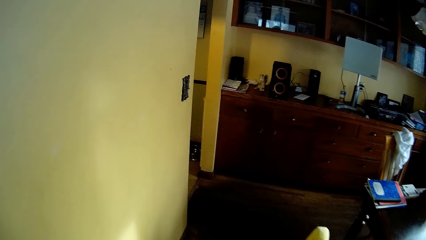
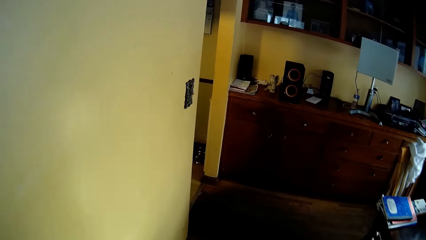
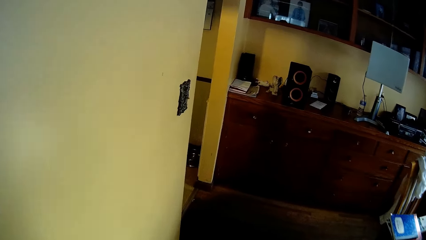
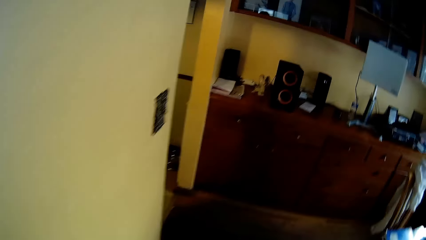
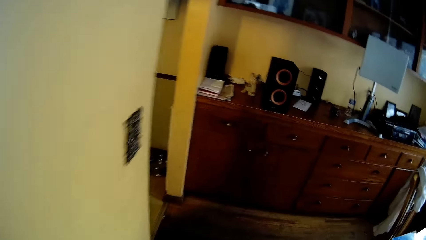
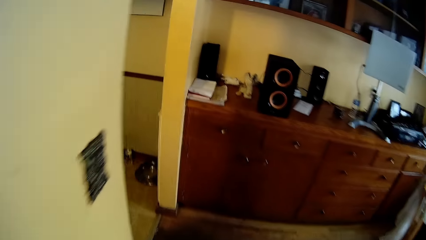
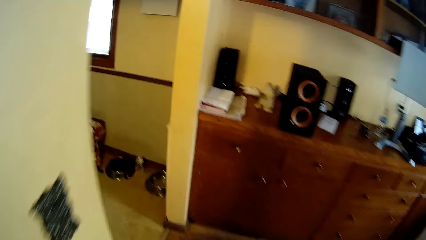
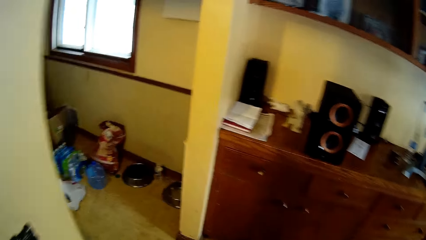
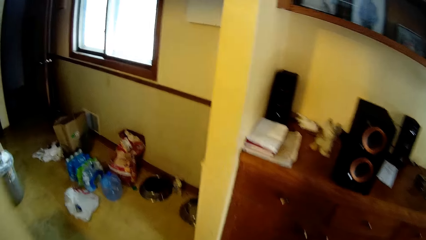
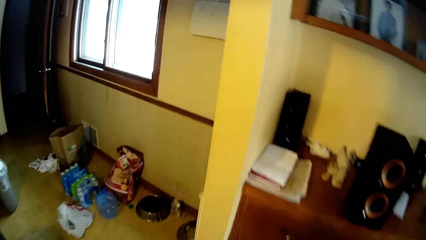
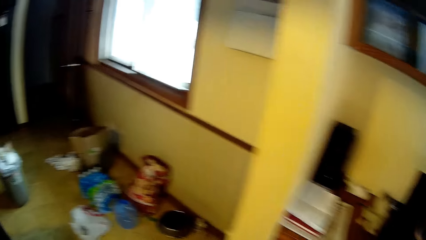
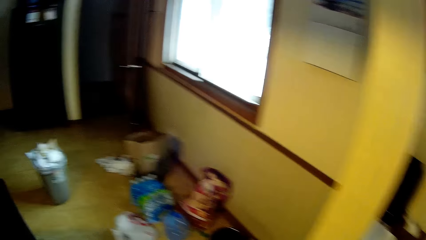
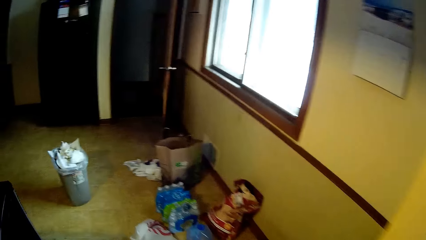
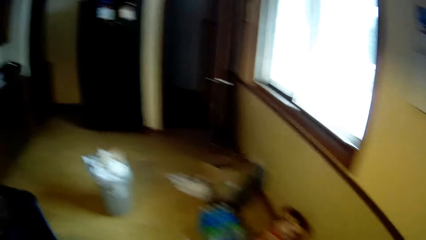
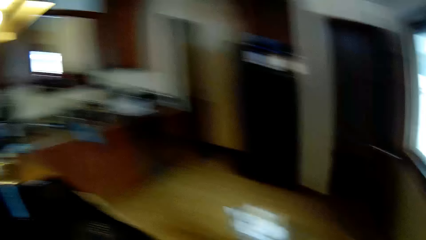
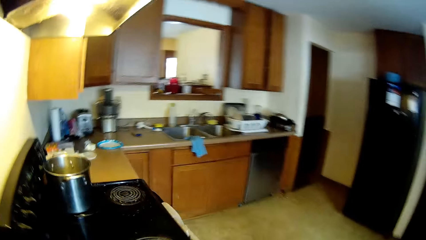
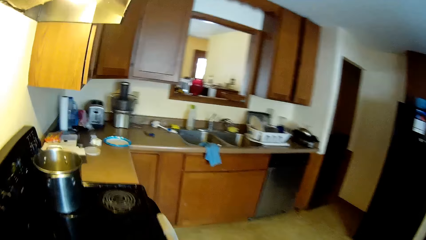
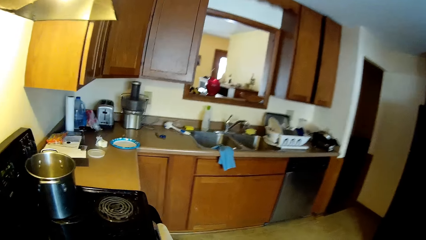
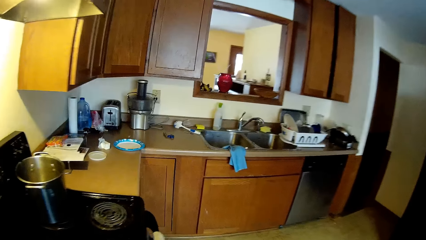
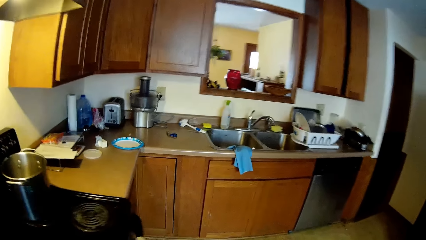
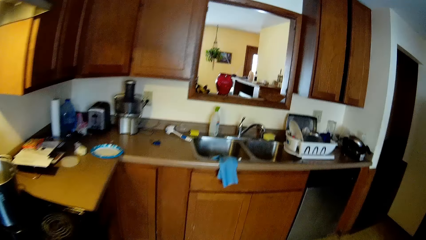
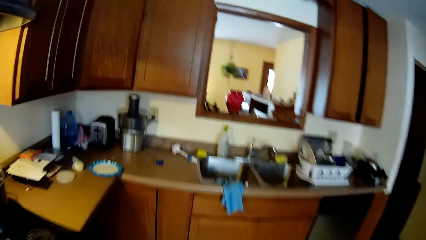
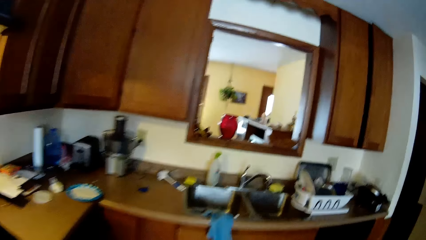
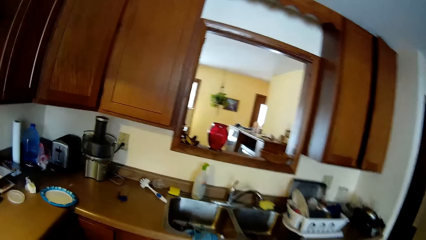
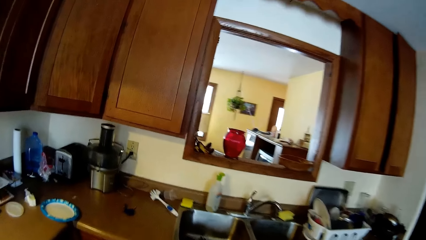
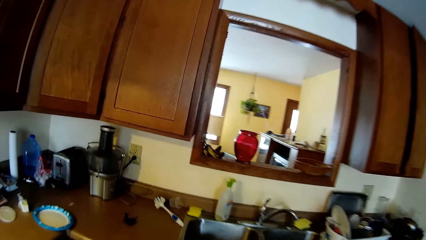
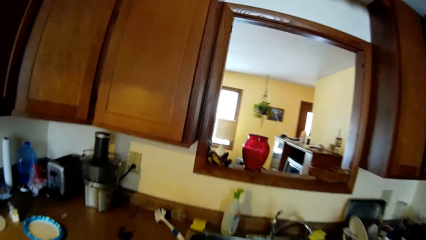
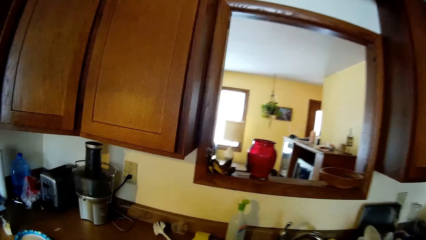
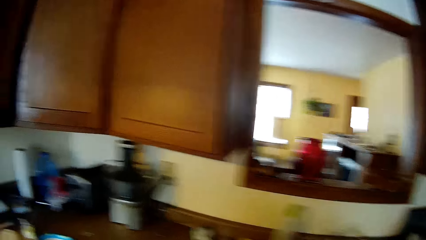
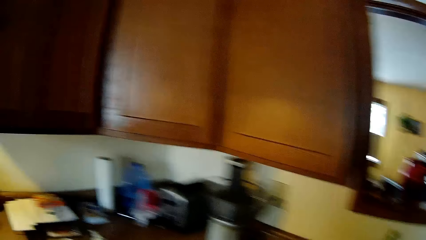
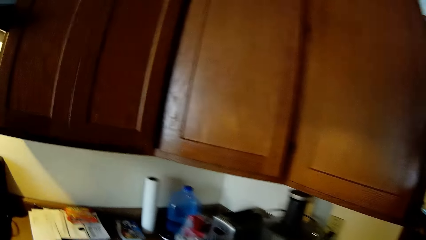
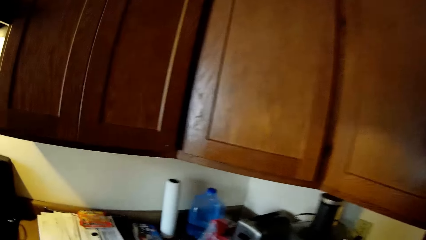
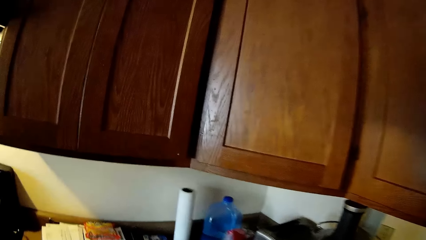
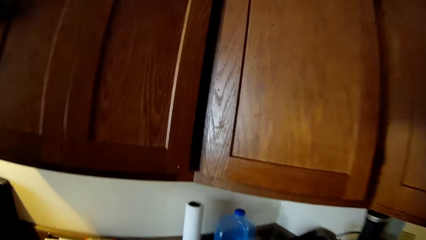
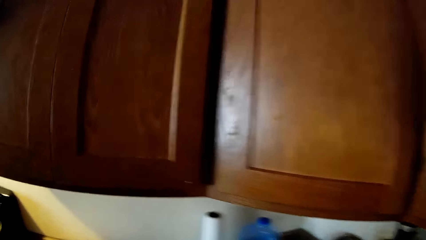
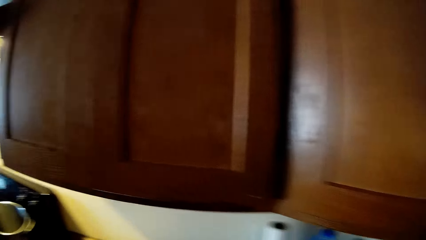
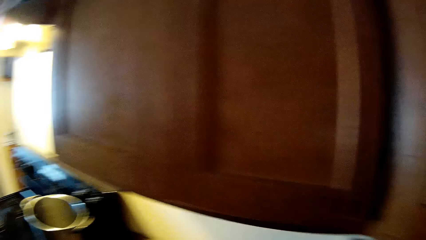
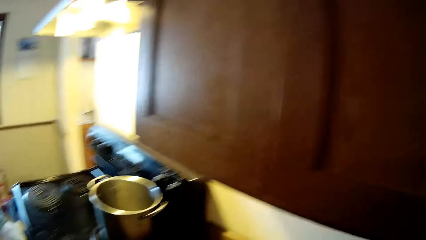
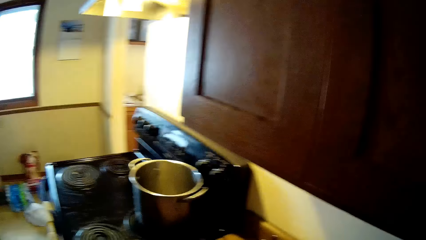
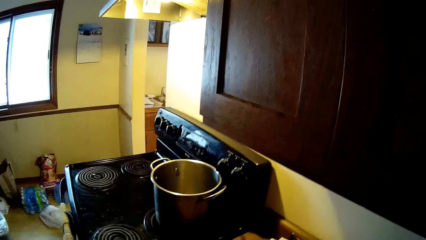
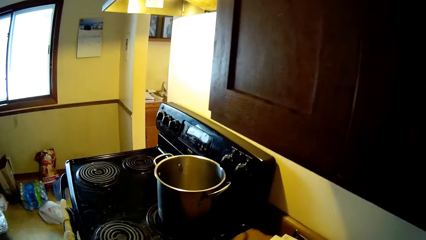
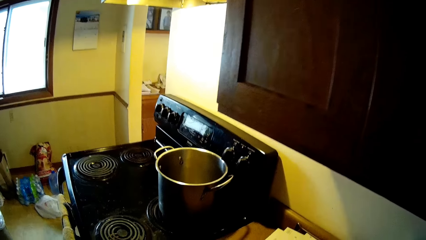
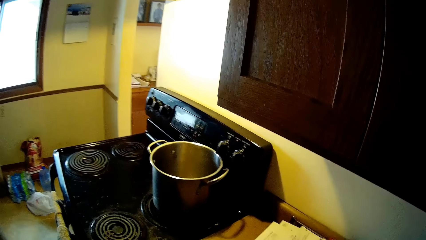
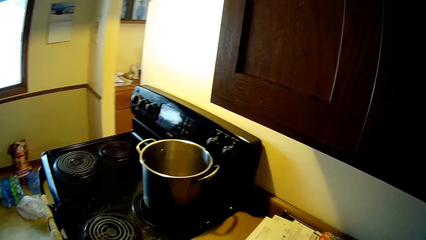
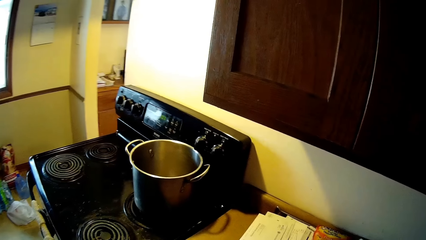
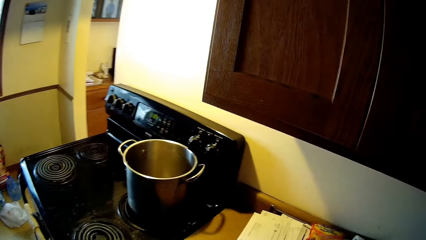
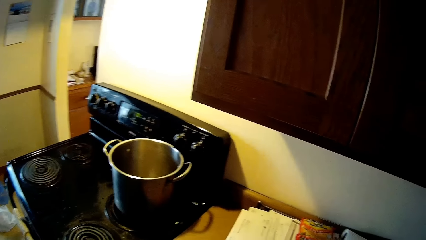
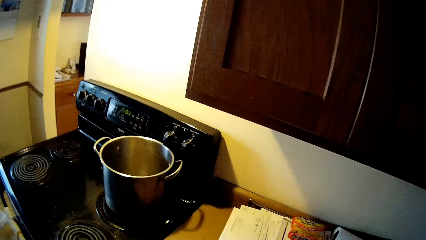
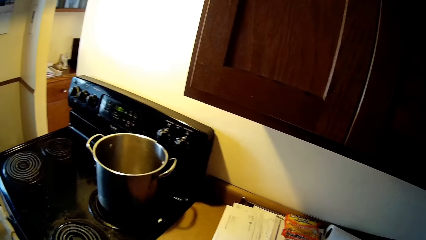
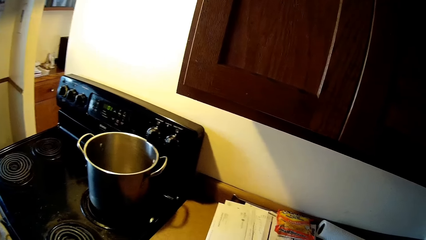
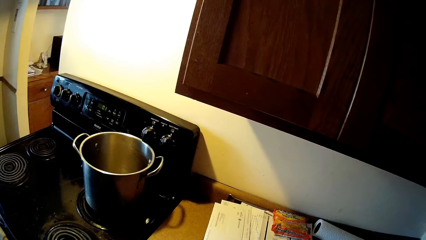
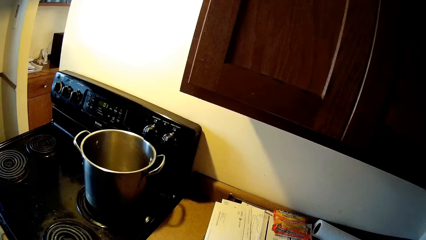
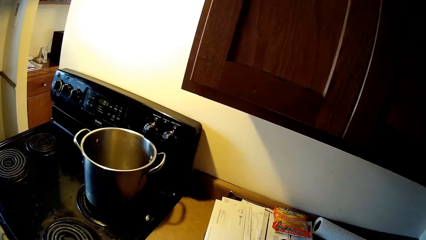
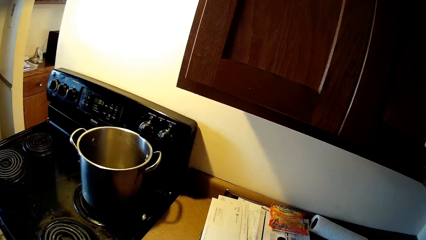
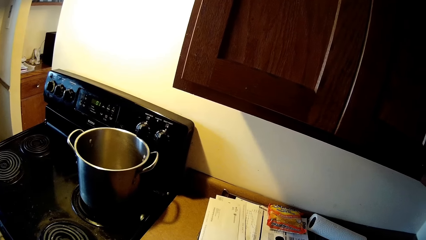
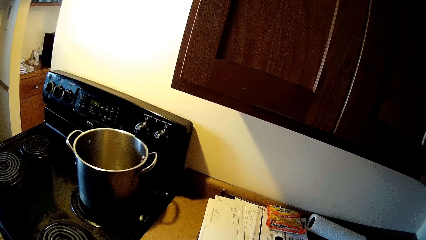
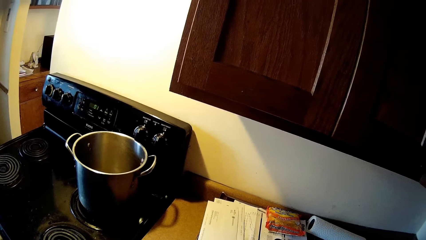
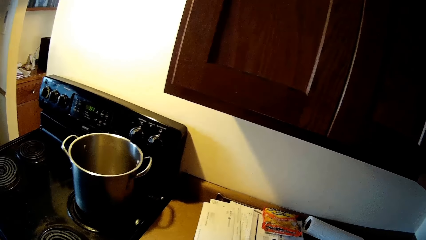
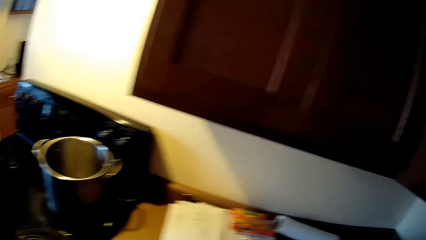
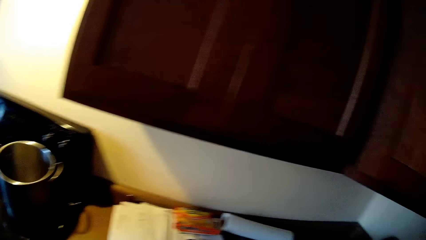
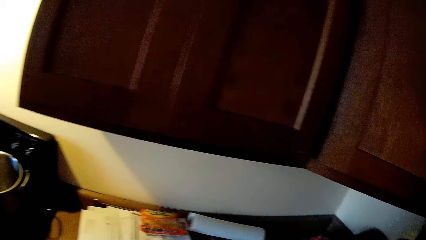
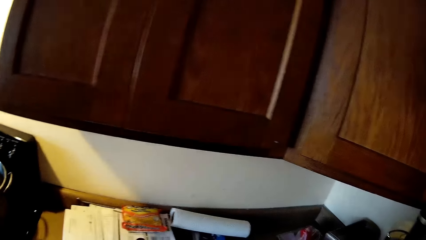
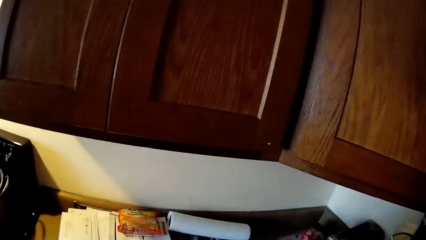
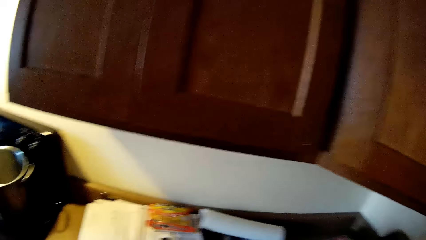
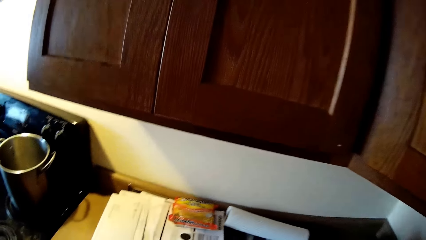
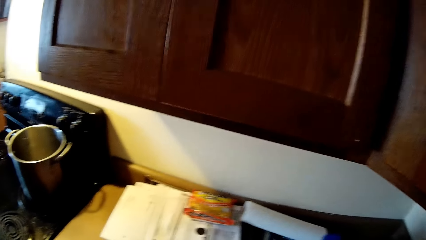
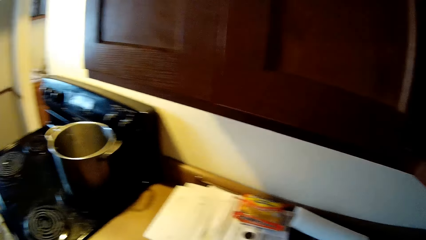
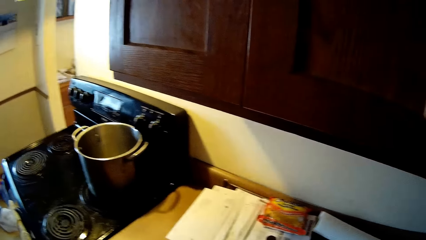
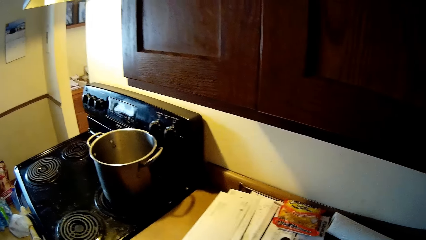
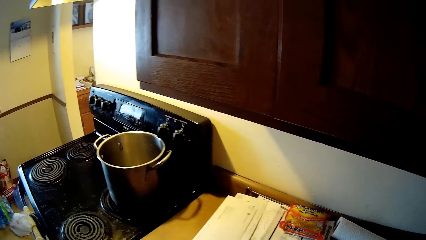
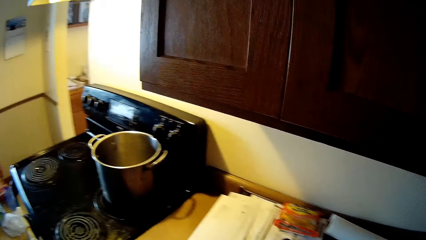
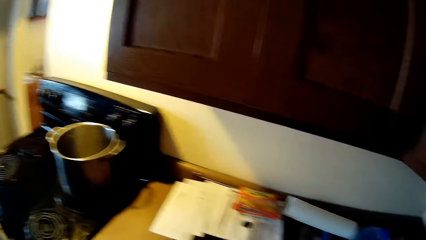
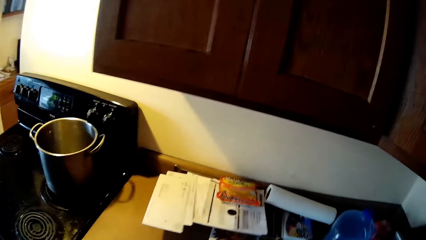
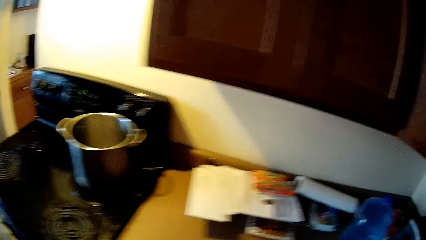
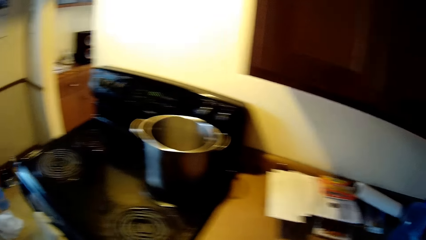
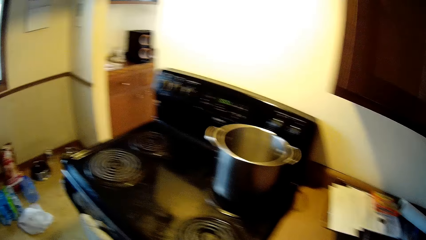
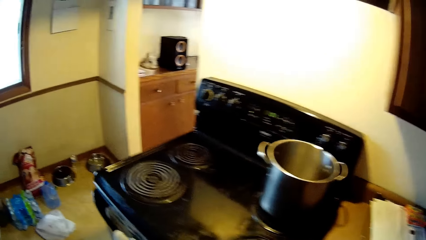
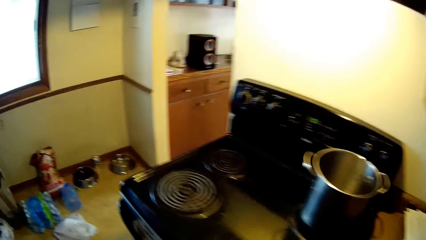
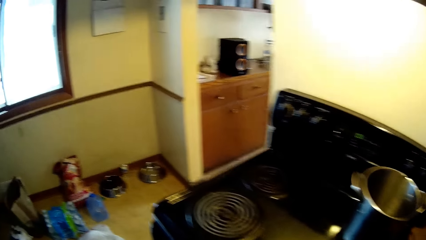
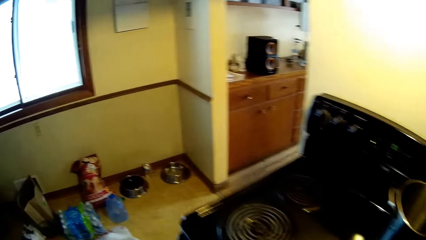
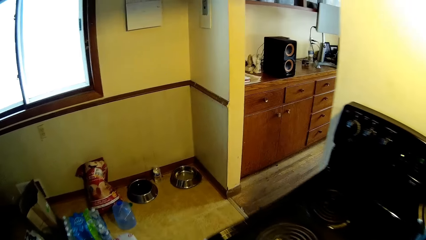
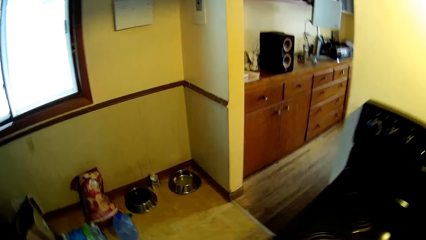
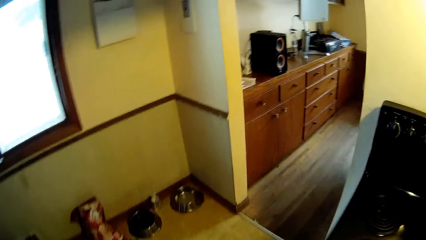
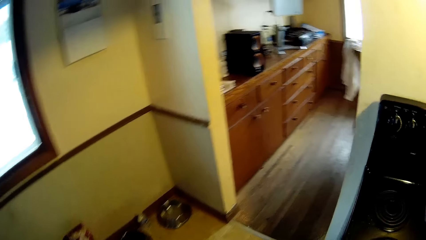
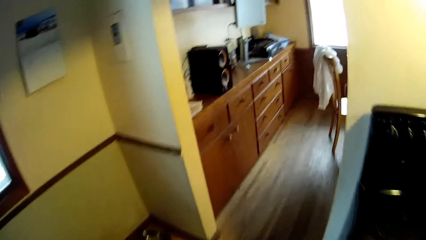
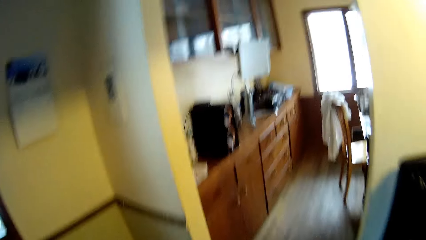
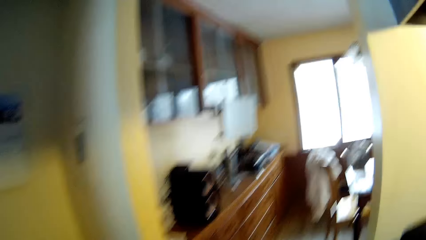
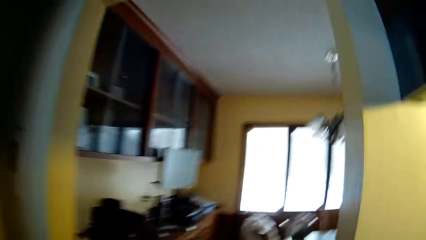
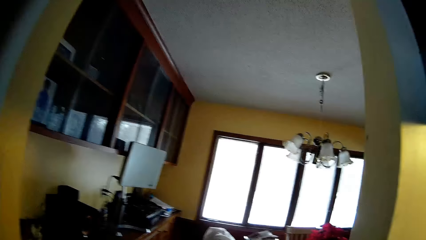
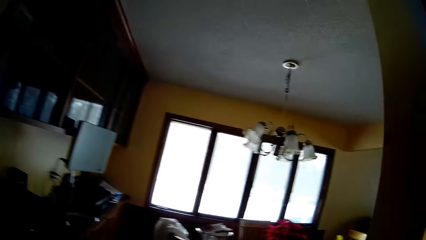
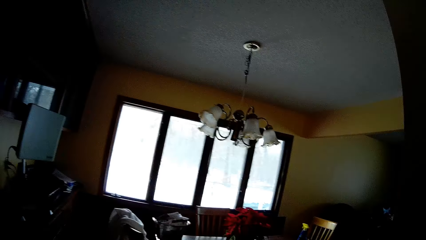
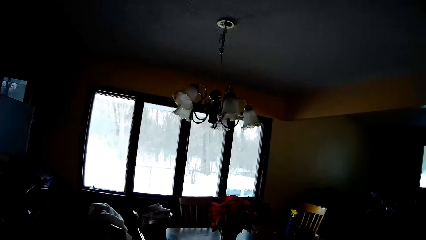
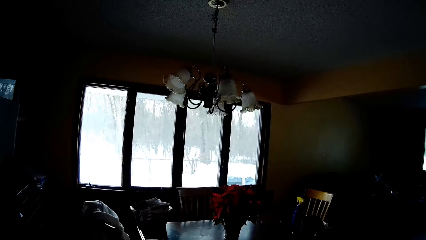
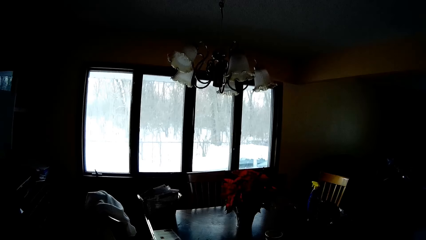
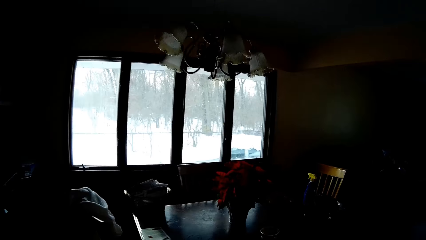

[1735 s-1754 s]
The camera wearer walks towards the gas cooker. They look around. They walk to the dining table.
